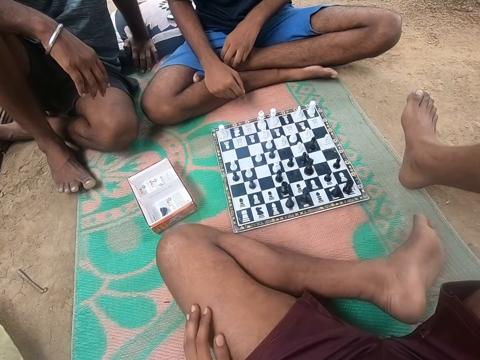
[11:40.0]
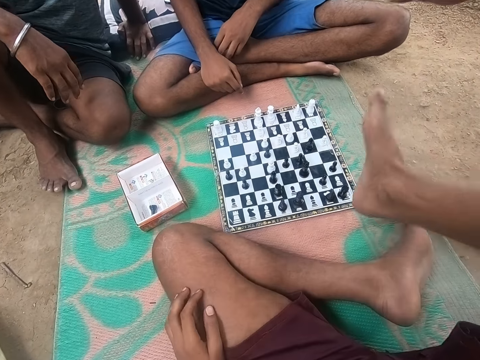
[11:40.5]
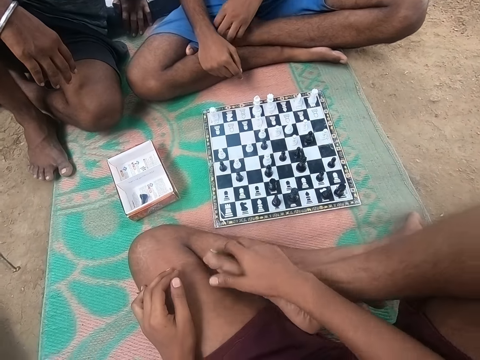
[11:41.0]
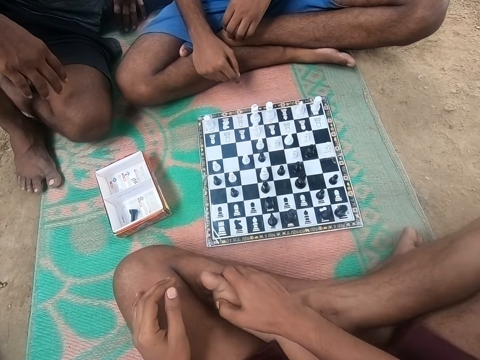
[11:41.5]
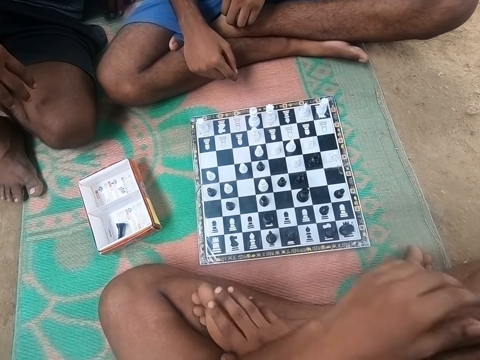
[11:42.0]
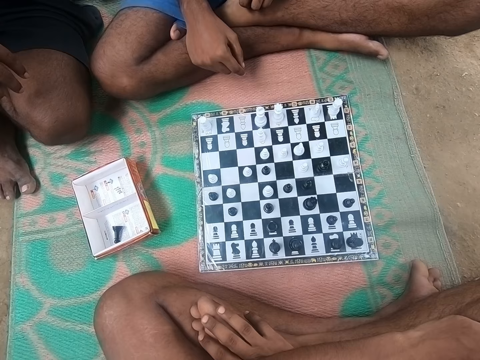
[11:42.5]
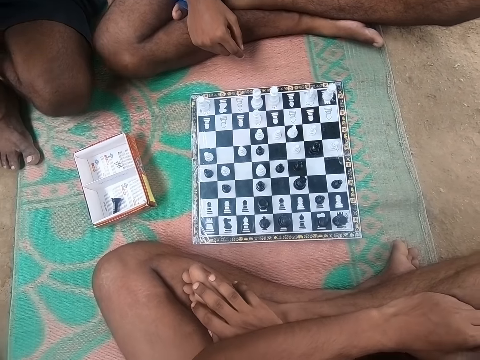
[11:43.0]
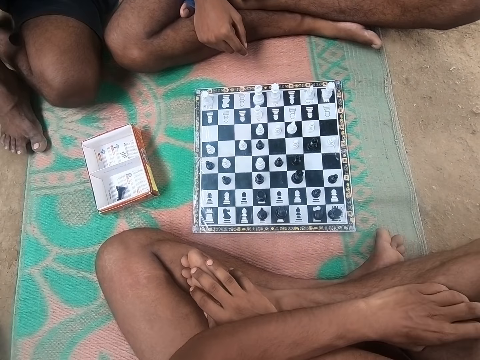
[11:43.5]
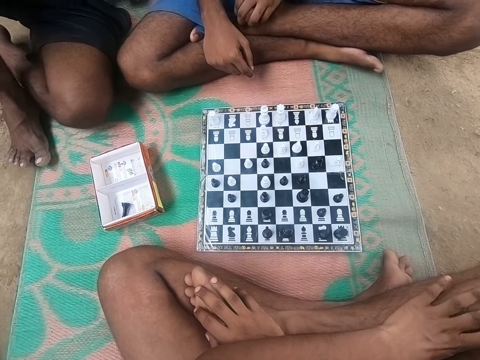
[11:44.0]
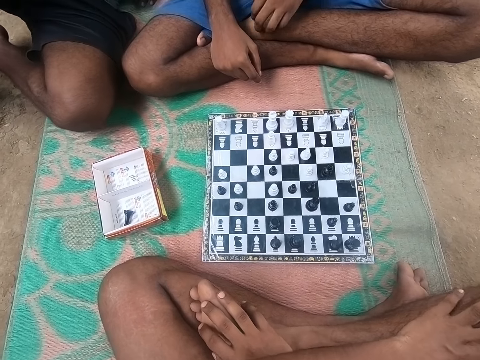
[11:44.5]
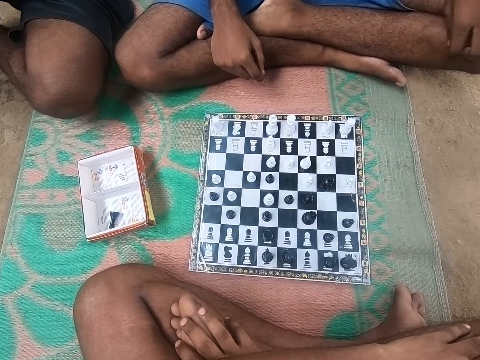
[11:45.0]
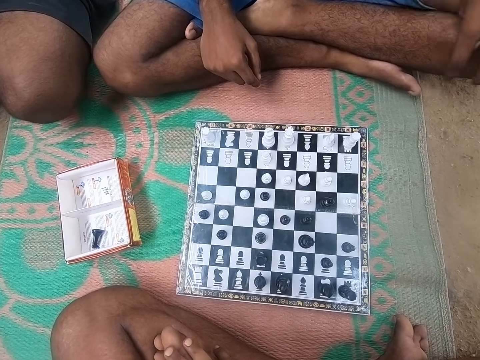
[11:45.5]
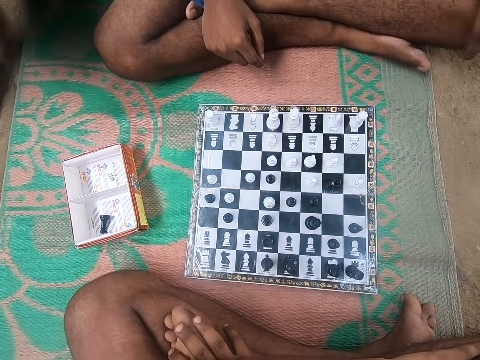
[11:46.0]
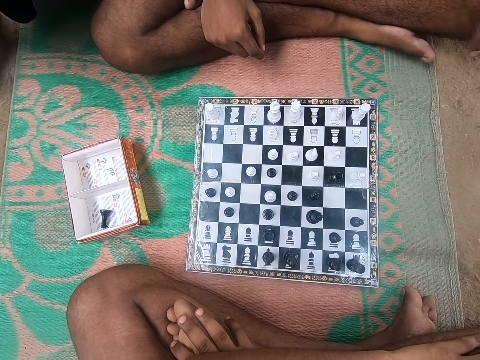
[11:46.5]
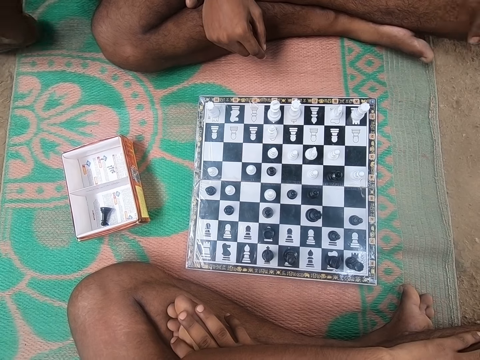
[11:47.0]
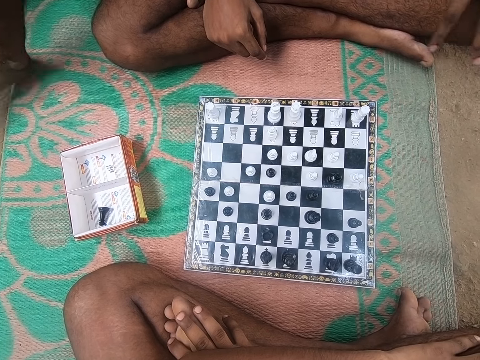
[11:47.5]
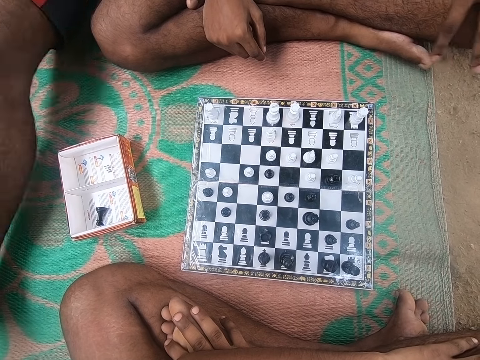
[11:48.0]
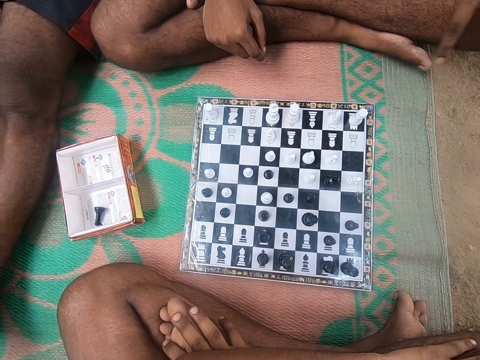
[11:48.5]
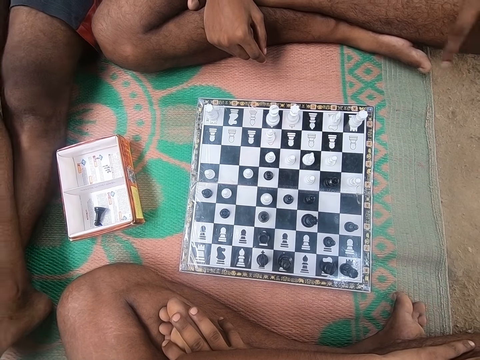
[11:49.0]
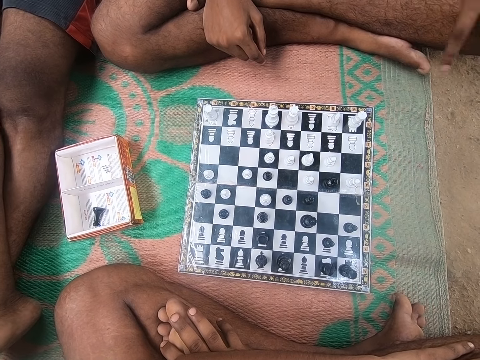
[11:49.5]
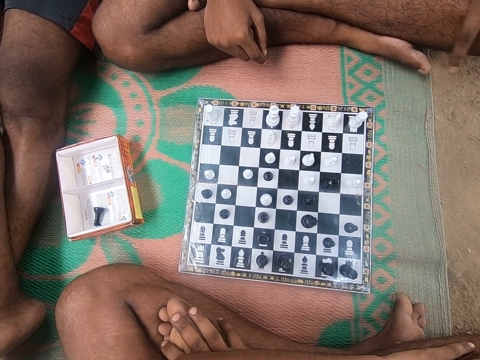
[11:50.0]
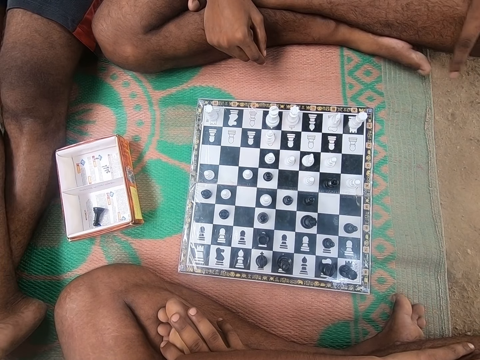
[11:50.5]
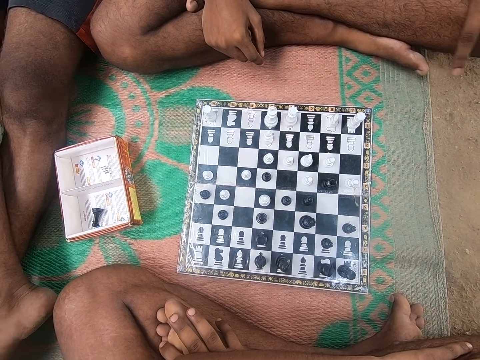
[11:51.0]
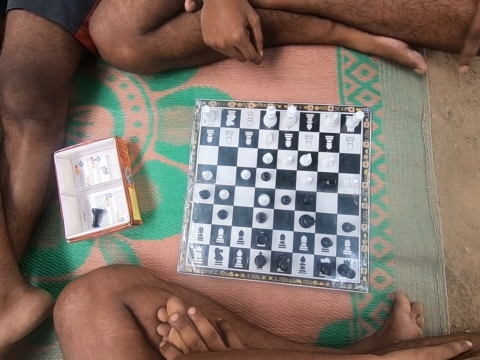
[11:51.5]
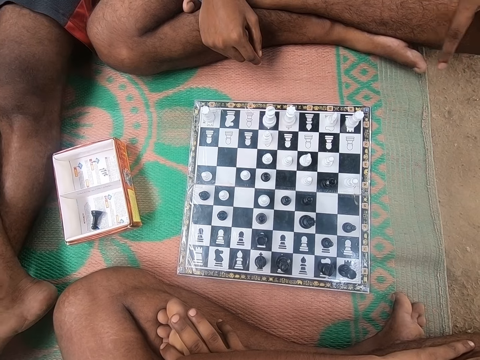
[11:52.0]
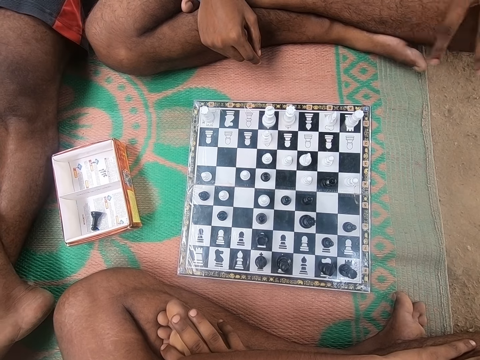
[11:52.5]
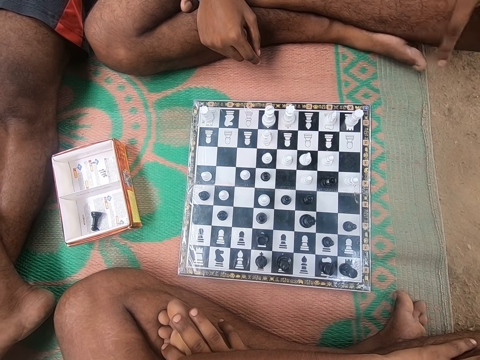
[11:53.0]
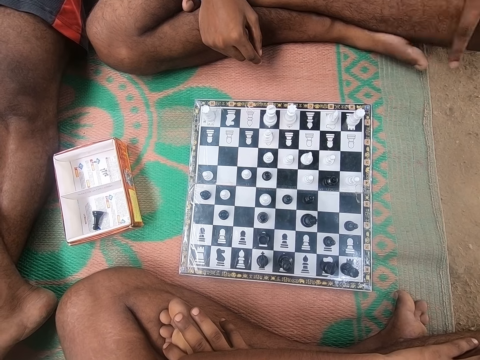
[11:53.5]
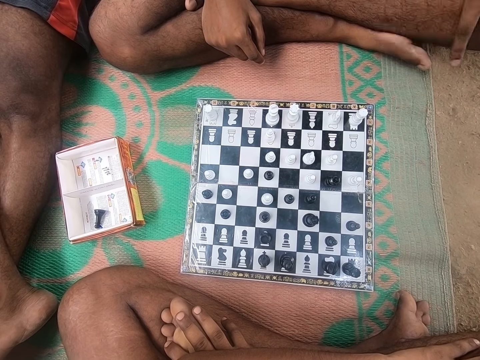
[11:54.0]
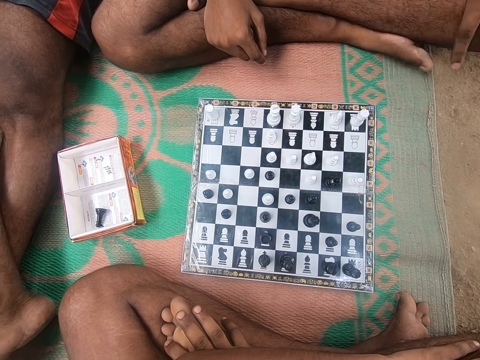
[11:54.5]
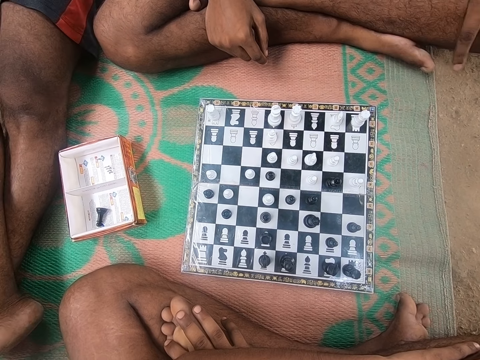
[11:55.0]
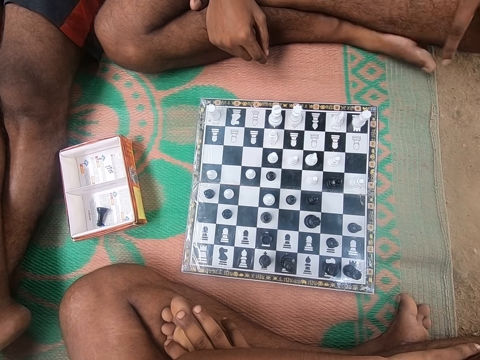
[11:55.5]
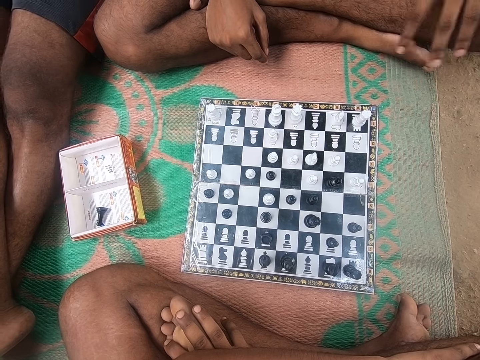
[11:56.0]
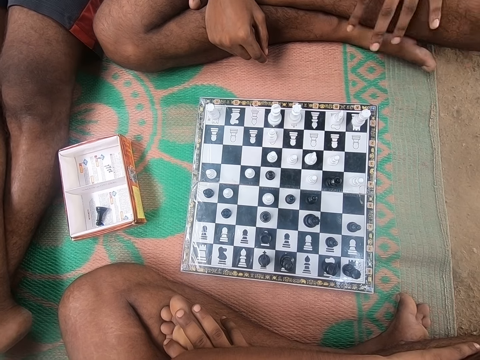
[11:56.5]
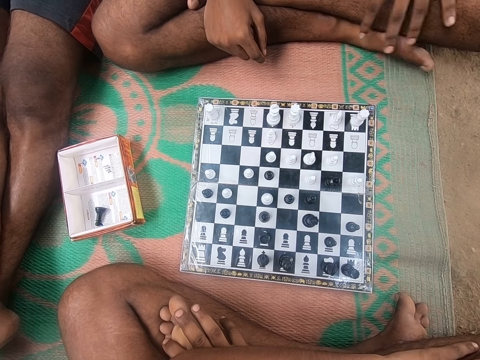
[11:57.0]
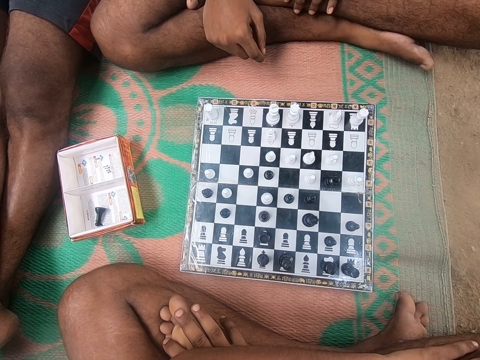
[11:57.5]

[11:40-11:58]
A man scratches his leg. The camera wearer looks at the chess. Another man talks to the camera wearer. The camera wearer converses with the men. They look at the chess and talk to the other man. The first man looks around the chess board. The camera wearer looks around the chess board. The other man talks to the camera wearer. The camera wearer looks at the chess and talks to the first man. The first man scratches his leg and looks around the chess board. The camera wearer looks around the chess board.

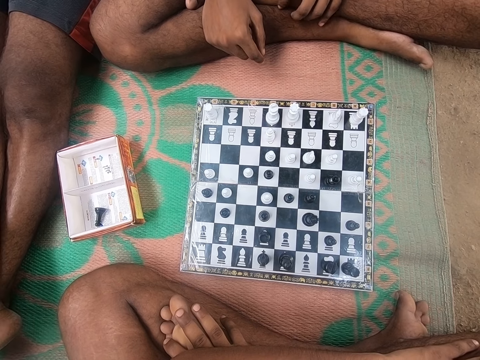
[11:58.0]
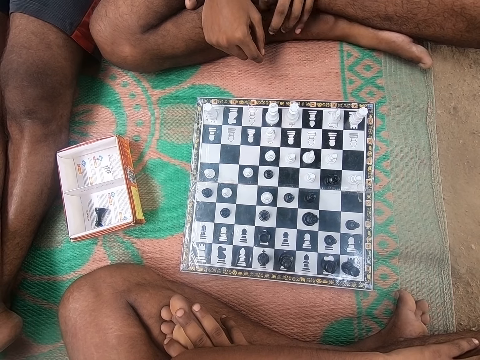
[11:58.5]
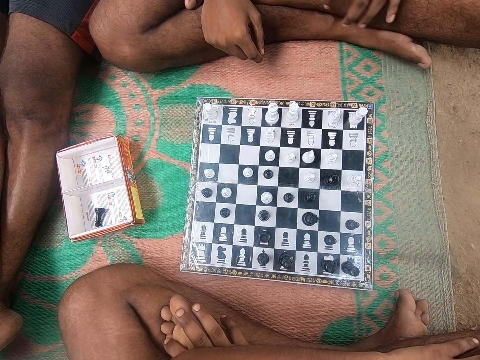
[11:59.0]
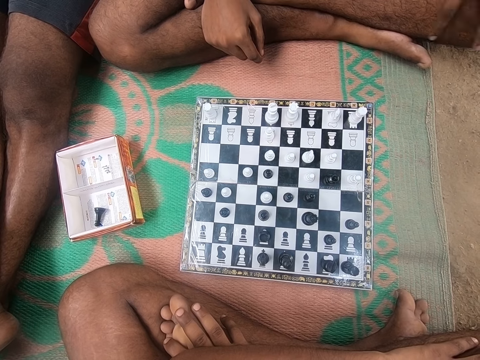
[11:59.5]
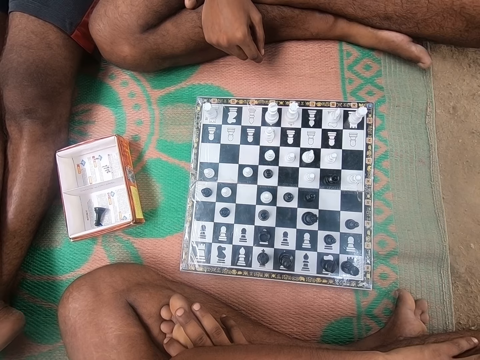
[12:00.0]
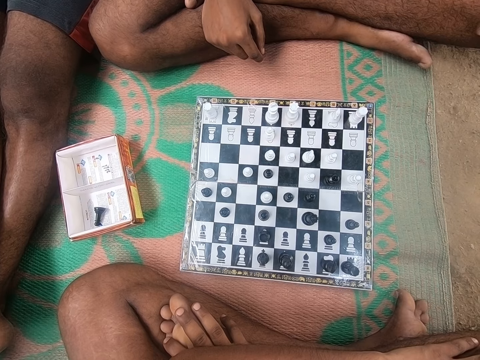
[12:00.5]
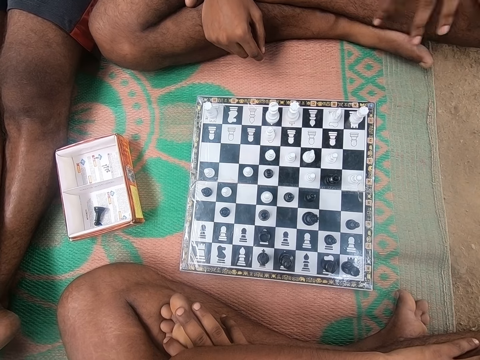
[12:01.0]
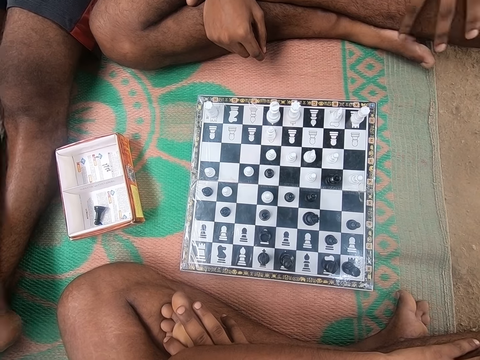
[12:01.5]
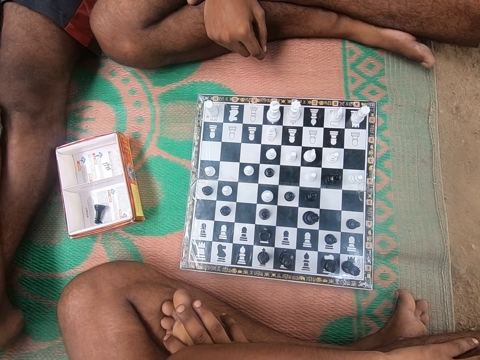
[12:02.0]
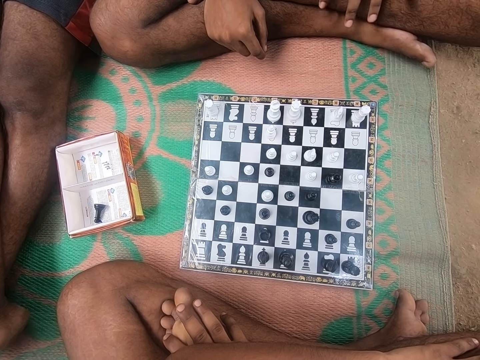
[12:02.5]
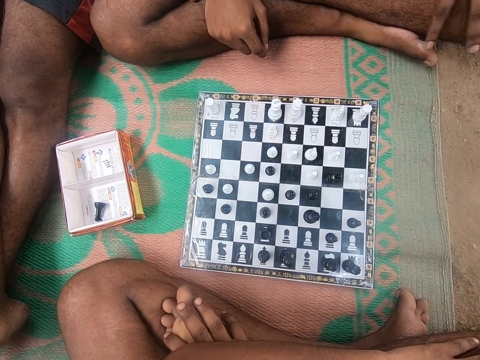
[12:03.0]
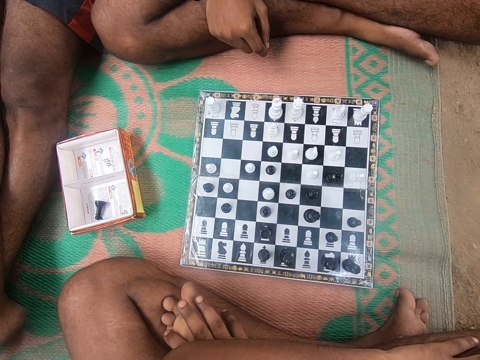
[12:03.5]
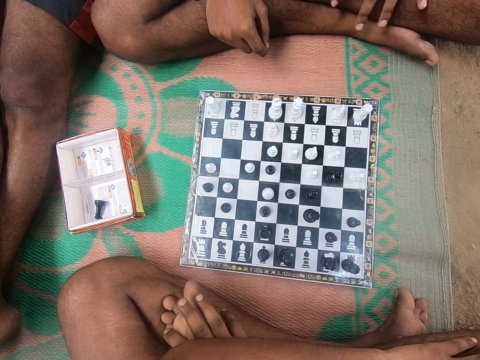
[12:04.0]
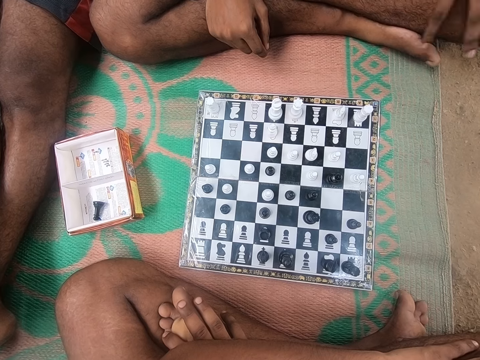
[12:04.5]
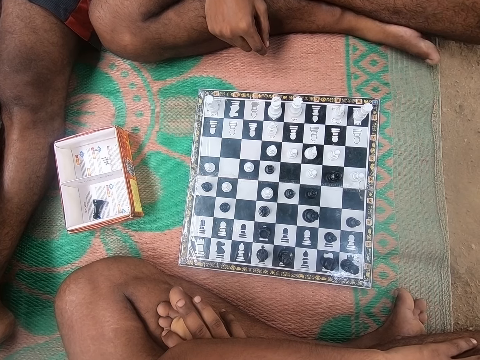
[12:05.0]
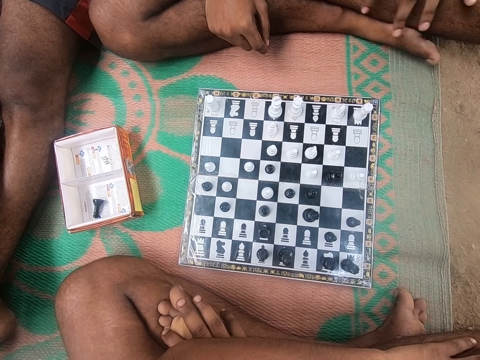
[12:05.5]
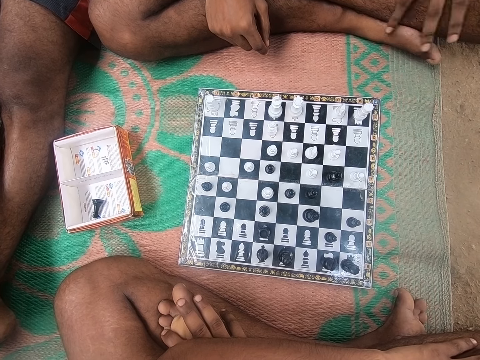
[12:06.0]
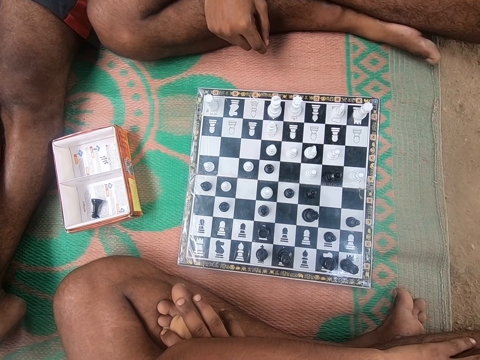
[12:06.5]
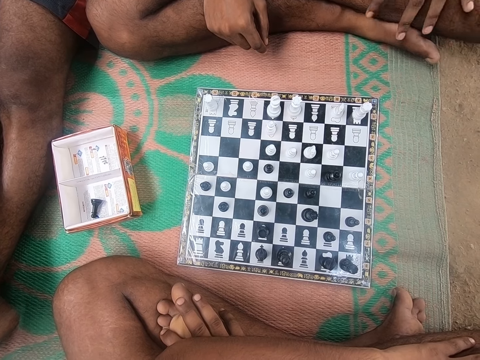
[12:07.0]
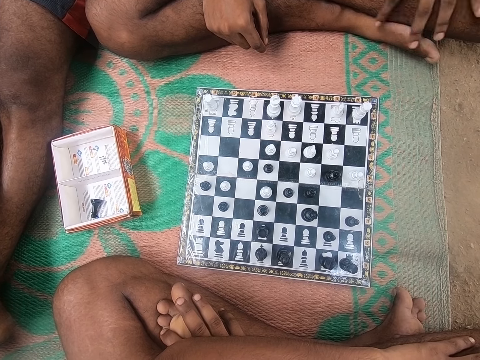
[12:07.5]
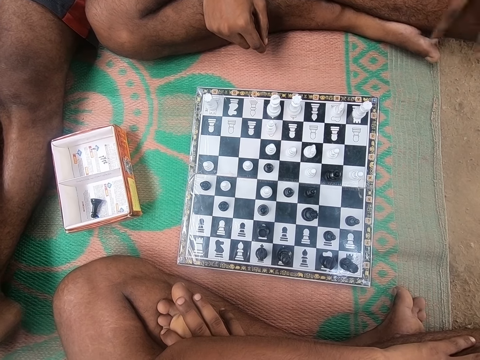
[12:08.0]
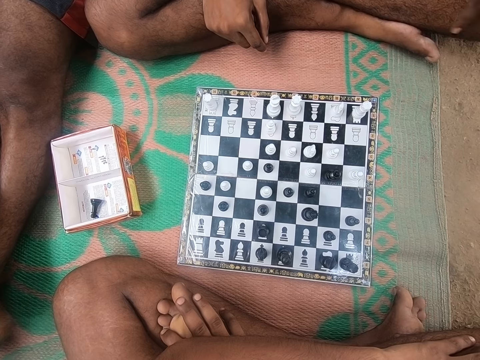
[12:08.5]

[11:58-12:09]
The camera wearer looks at the chess. A man talks to the camera wearer.
